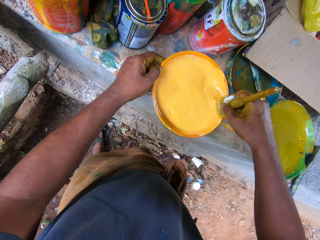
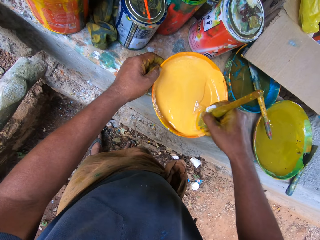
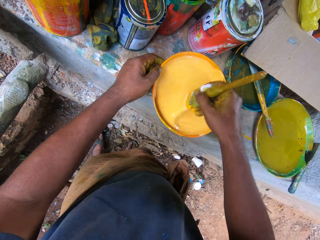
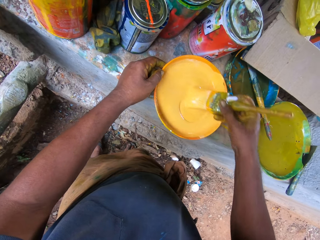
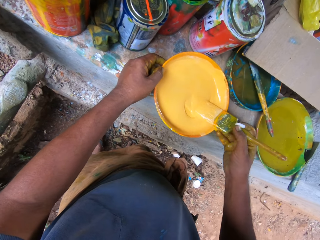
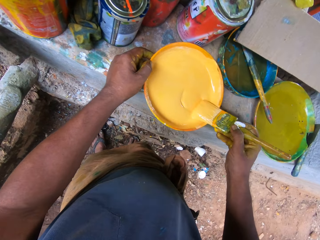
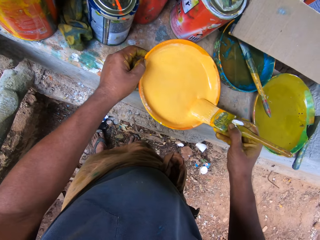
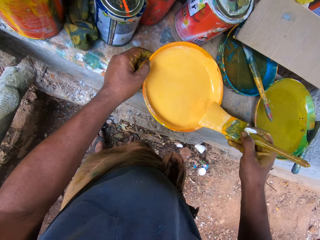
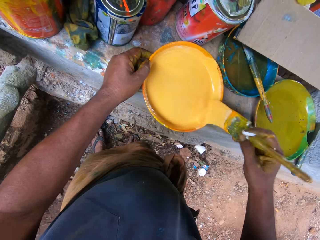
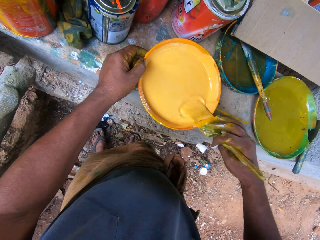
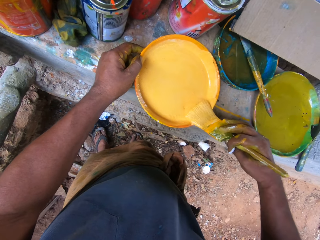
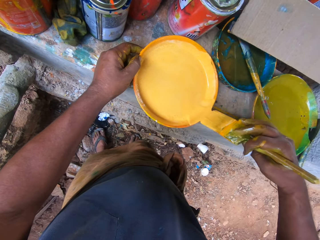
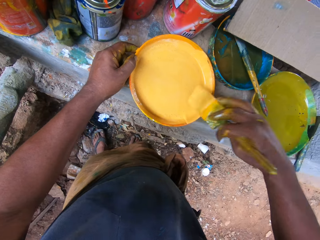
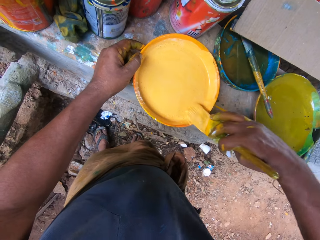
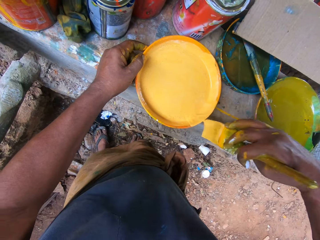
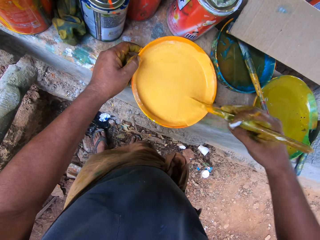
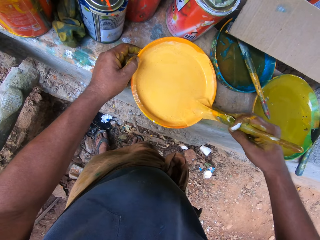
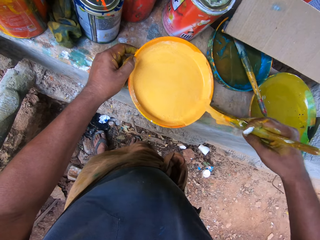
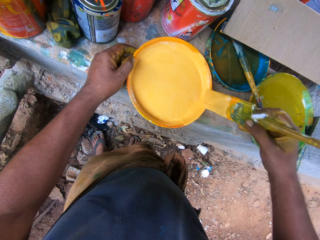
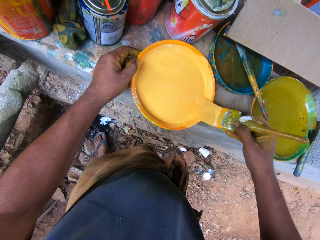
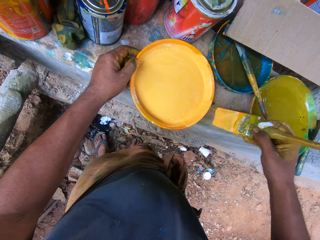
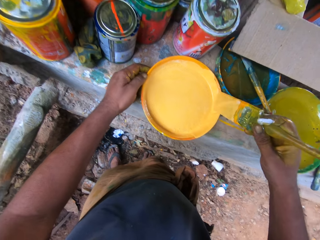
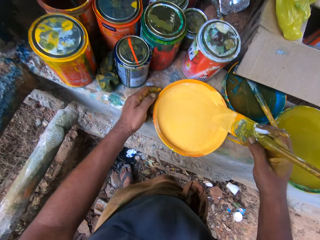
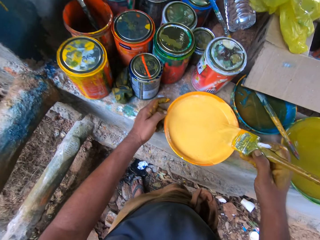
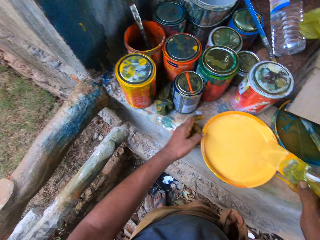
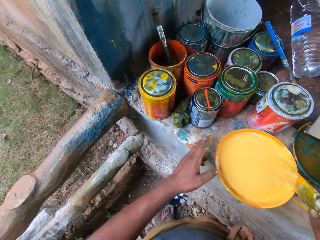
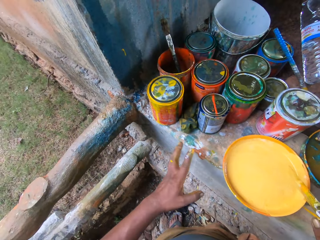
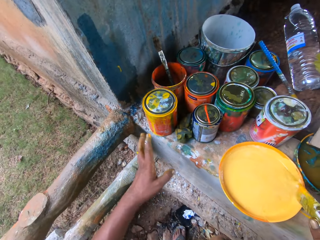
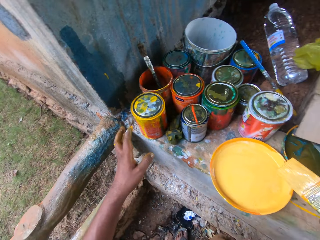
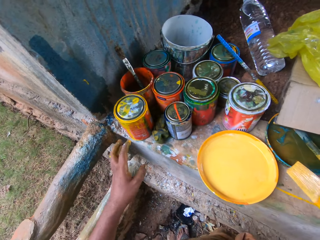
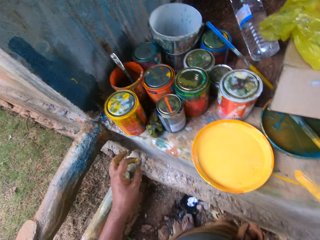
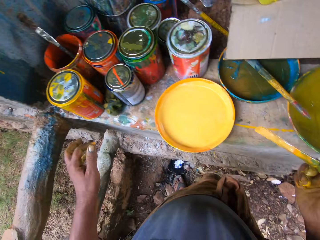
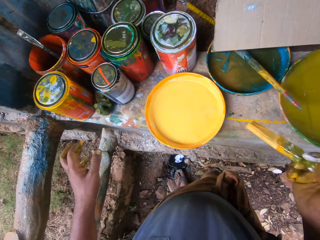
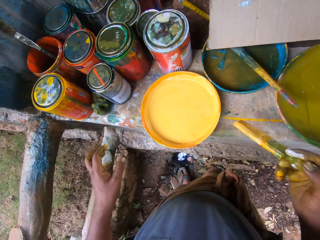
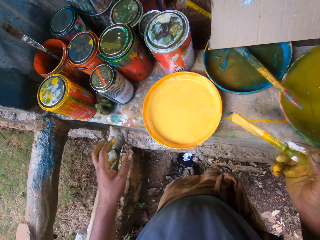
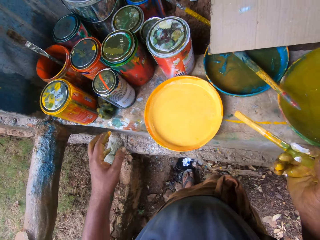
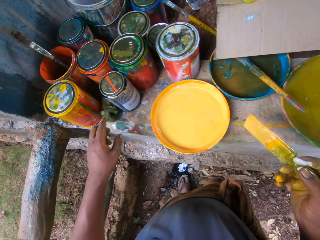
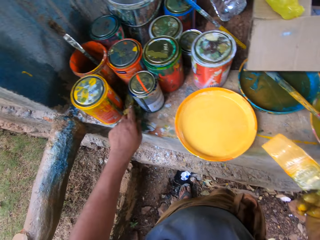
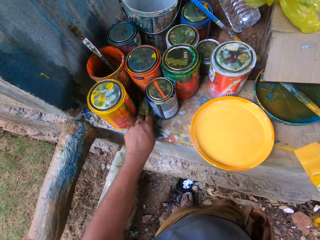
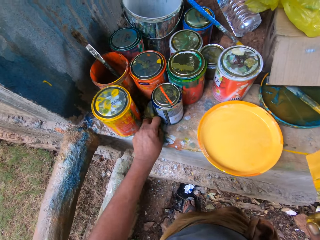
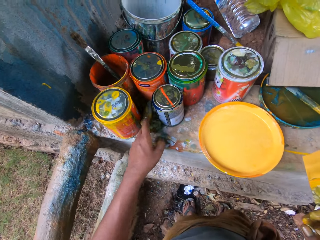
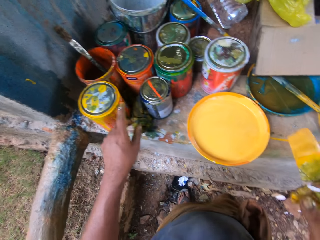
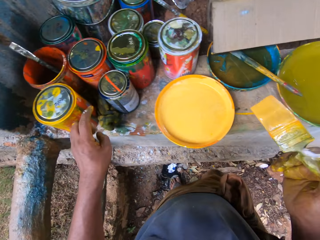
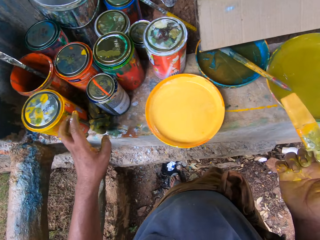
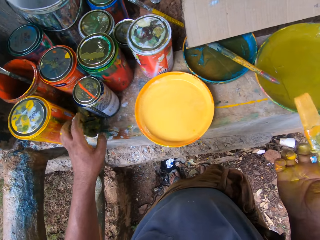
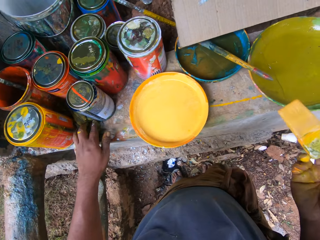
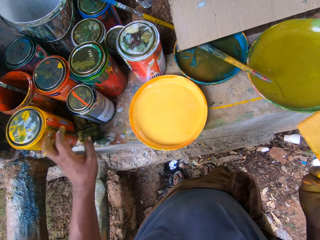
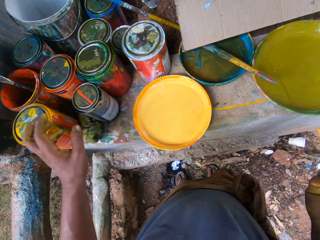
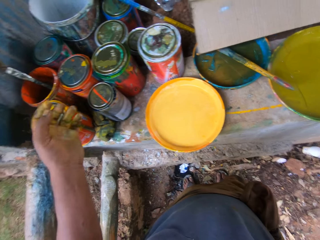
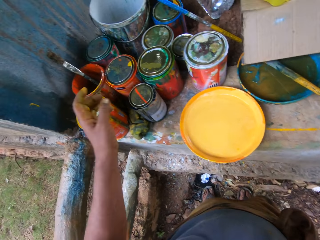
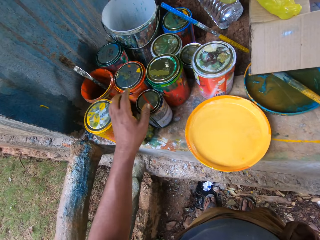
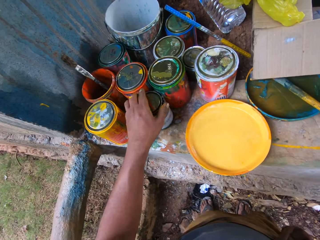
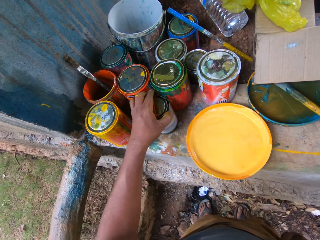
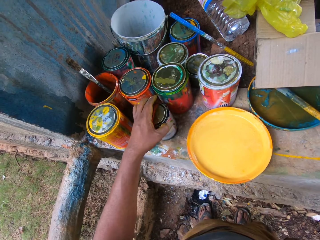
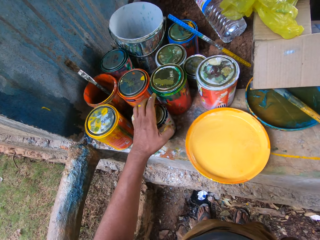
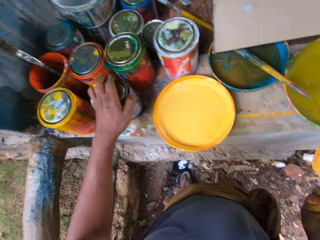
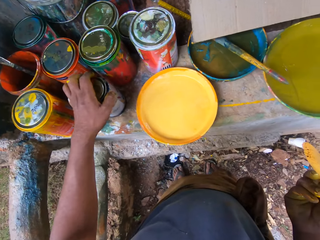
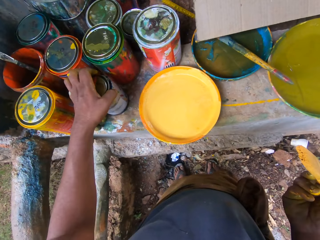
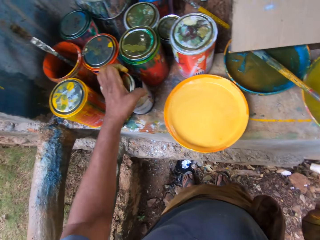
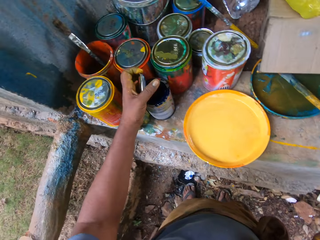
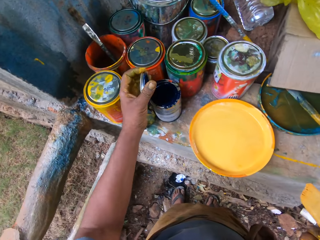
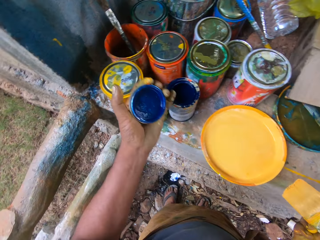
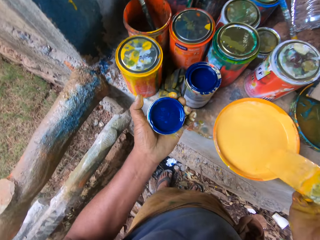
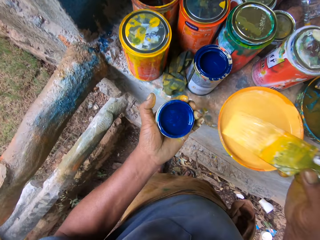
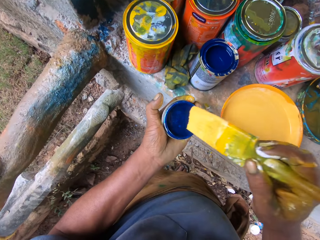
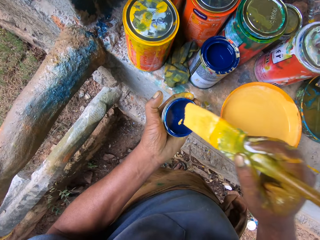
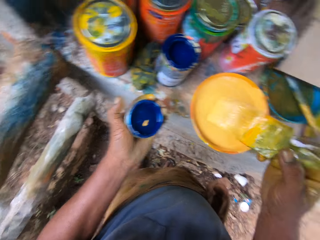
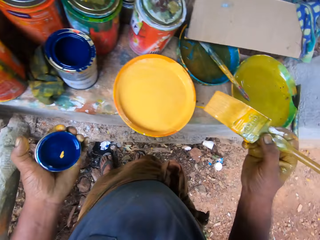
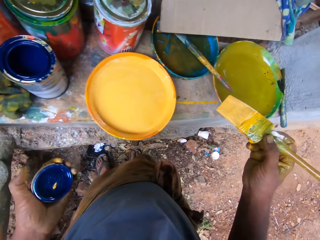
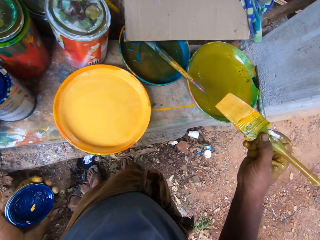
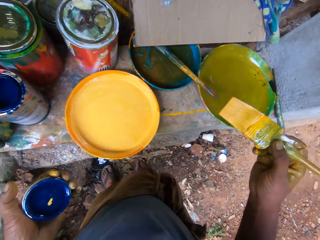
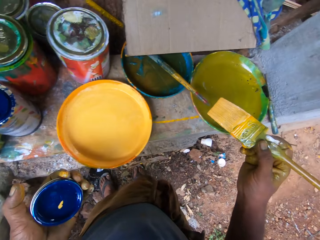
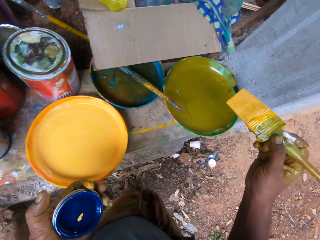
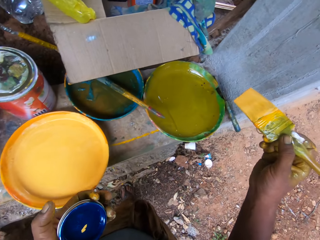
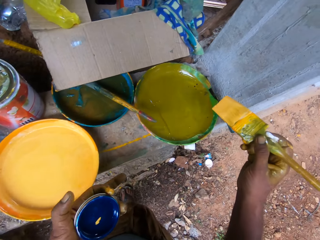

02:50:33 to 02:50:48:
The camera wearer moves a paint brush on a paint tray. They wipe their fingers with a wiping cloth. They touch a blue paint container. They open the container. They put the paint brush on a lid. They dip the brush on the cover.

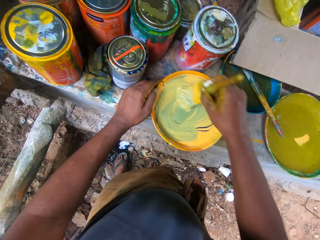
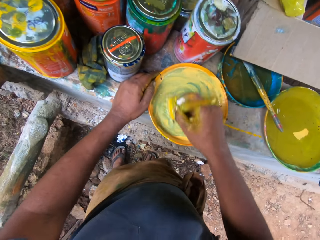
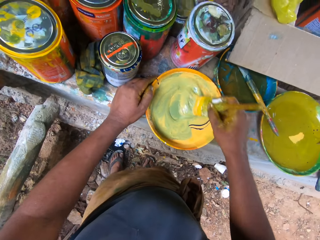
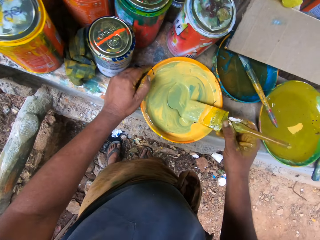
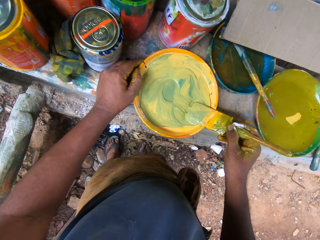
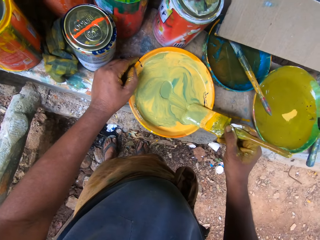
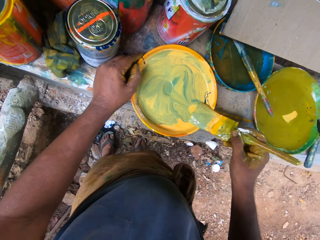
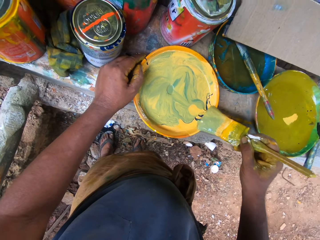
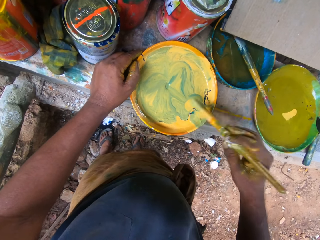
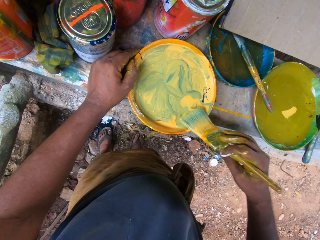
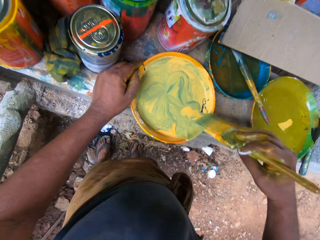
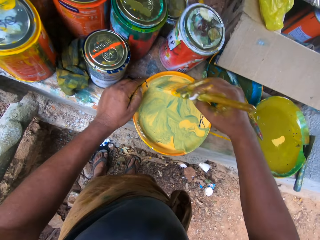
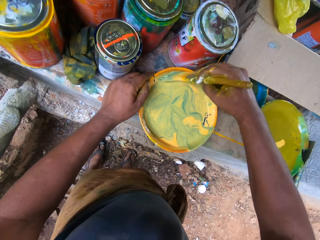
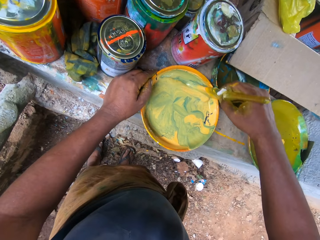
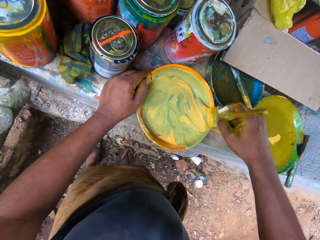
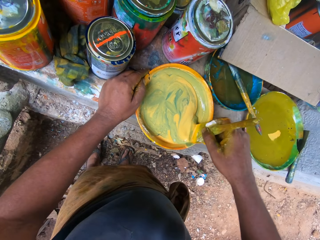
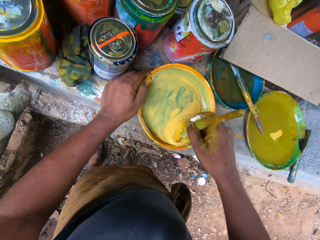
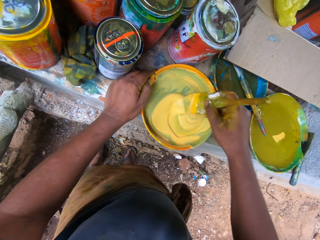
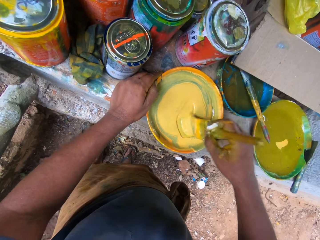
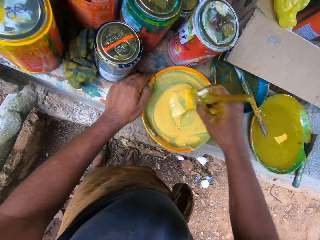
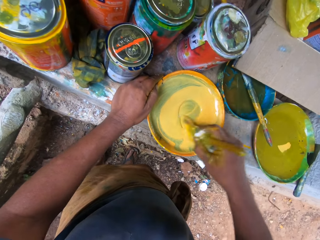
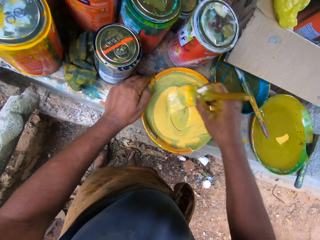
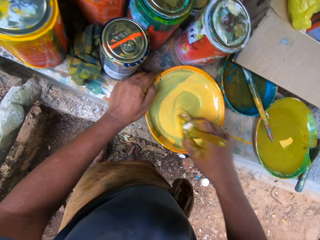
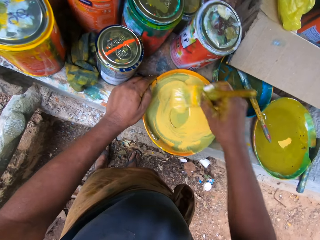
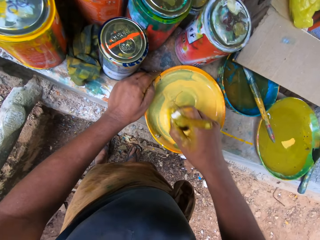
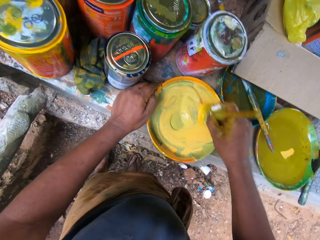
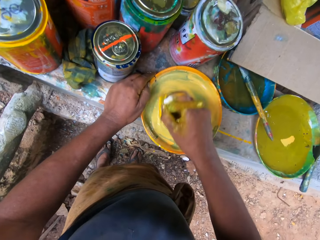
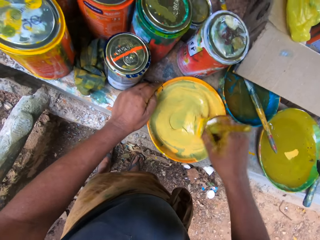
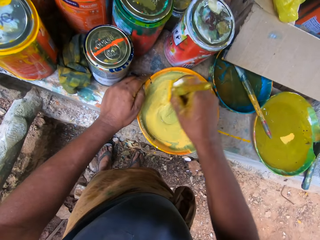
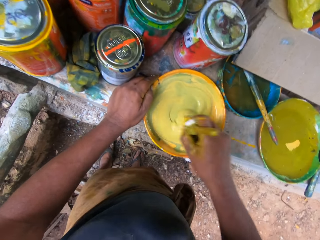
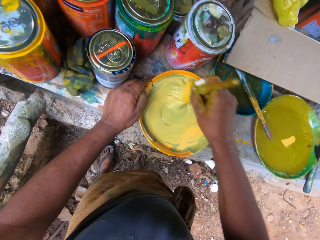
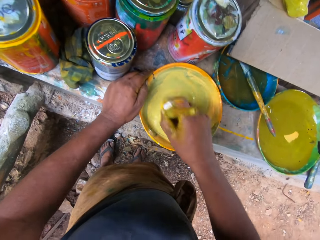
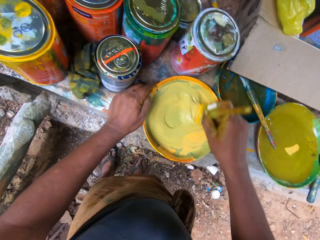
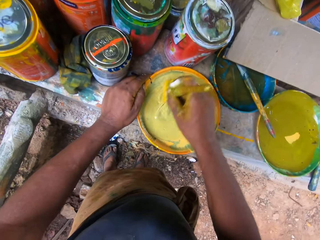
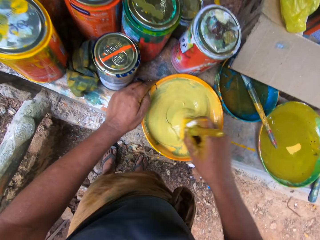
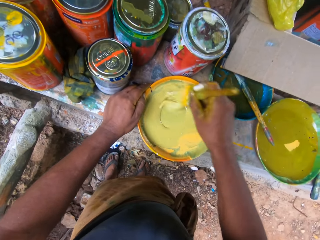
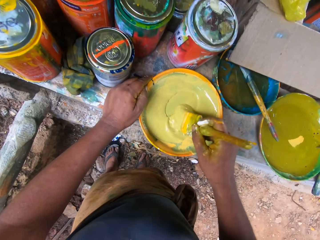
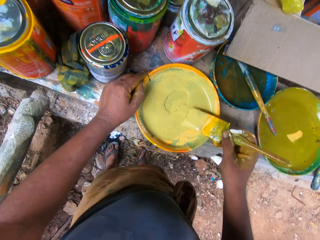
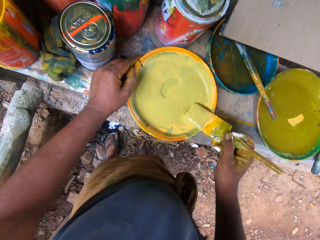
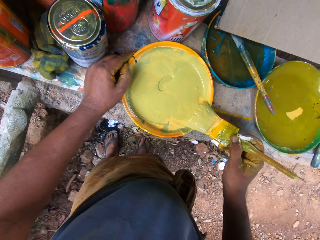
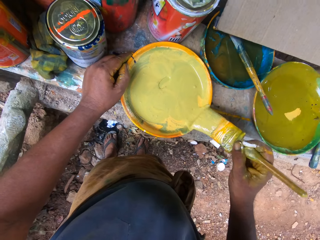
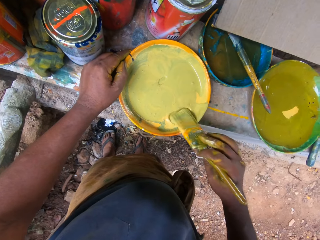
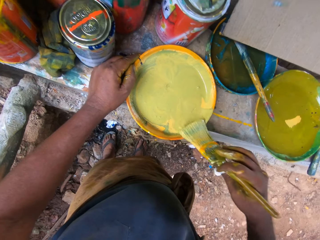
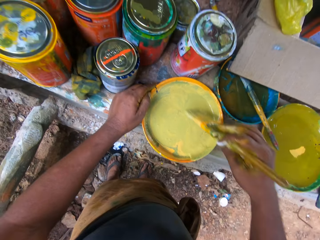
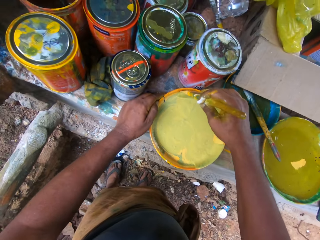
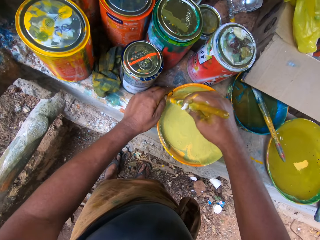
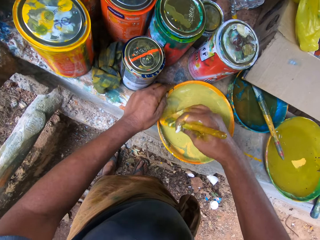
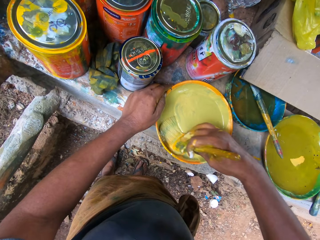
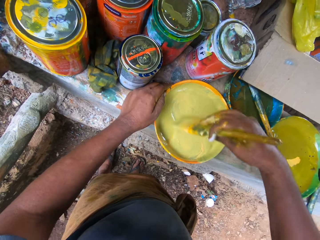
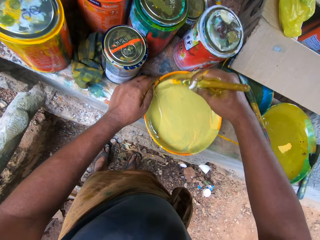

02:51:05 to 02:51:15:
The camera wearer moves a paint brush on a paint tray. They stir paint with the paint brush.
